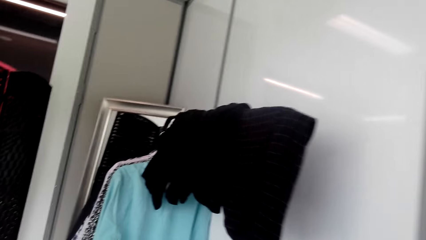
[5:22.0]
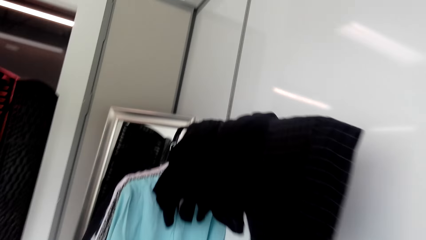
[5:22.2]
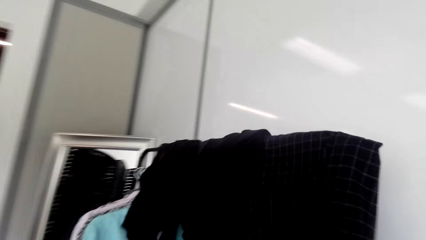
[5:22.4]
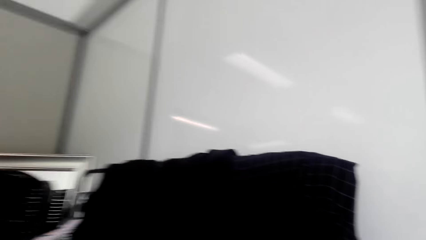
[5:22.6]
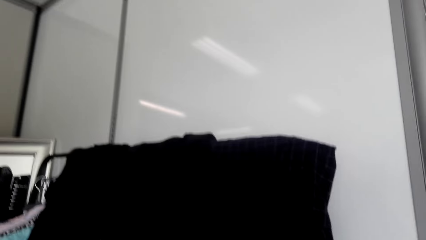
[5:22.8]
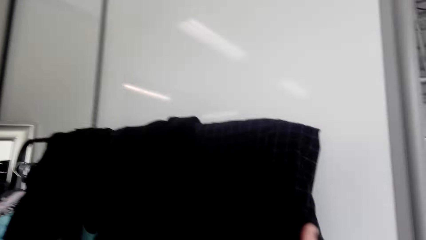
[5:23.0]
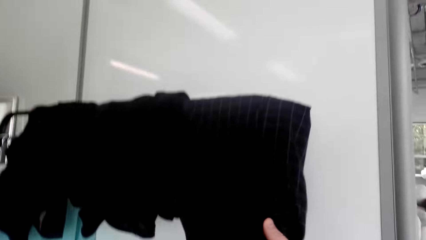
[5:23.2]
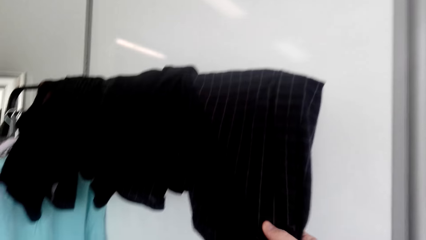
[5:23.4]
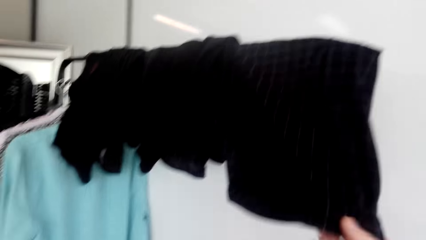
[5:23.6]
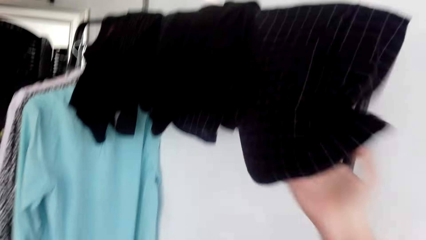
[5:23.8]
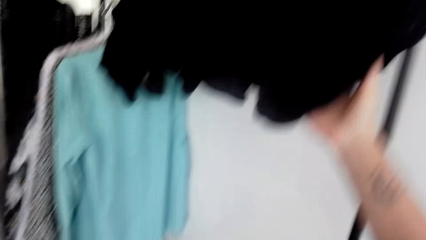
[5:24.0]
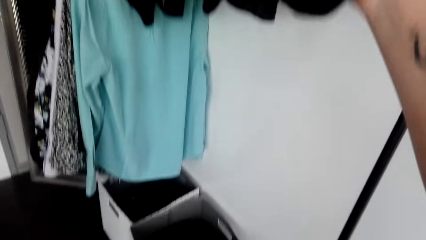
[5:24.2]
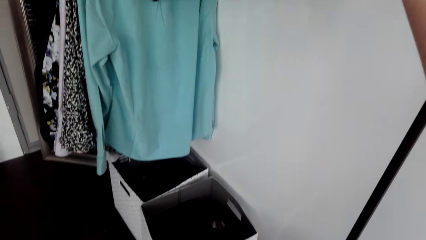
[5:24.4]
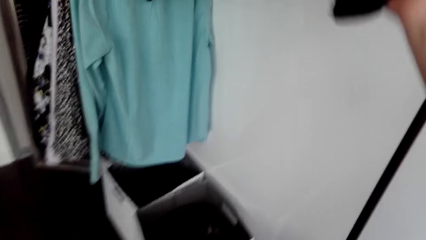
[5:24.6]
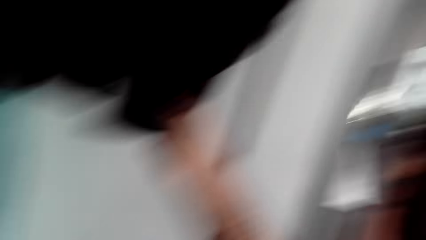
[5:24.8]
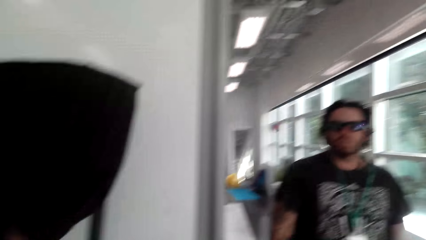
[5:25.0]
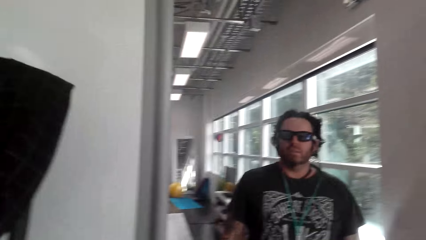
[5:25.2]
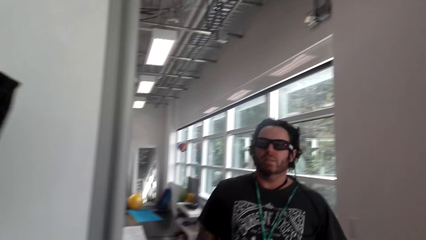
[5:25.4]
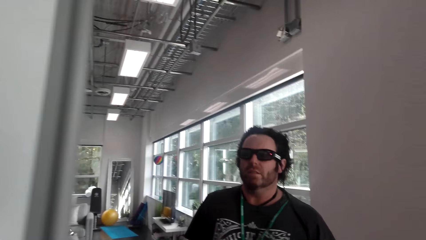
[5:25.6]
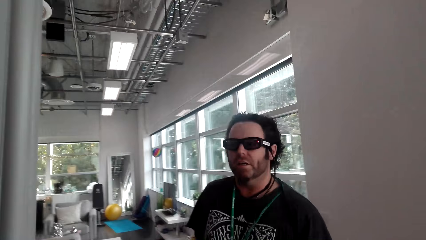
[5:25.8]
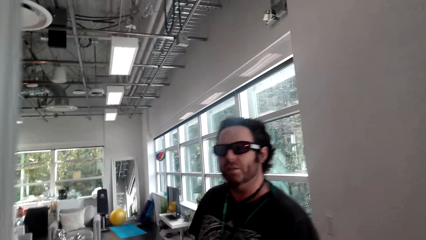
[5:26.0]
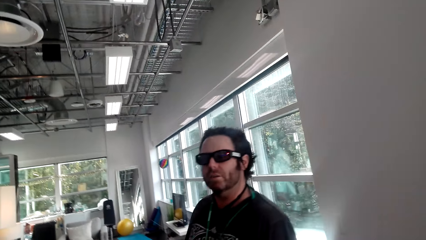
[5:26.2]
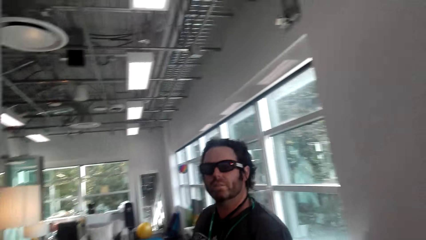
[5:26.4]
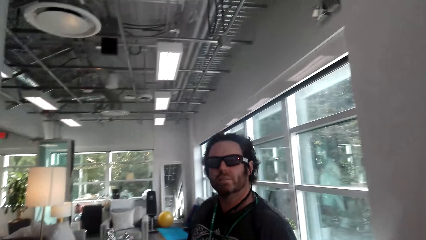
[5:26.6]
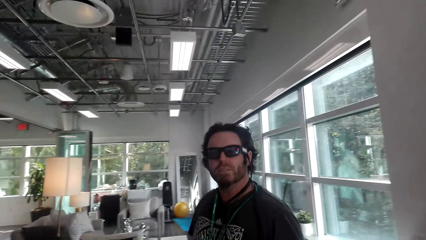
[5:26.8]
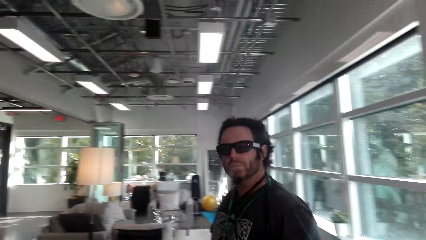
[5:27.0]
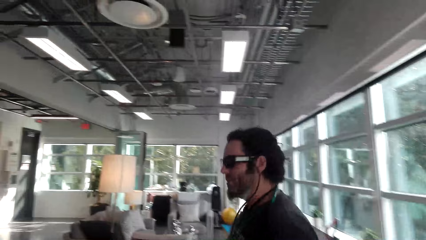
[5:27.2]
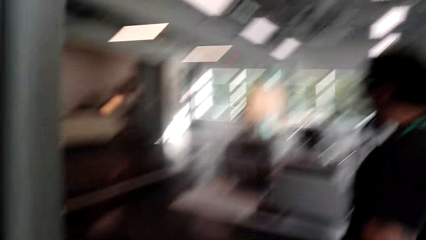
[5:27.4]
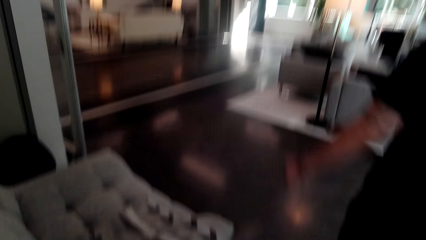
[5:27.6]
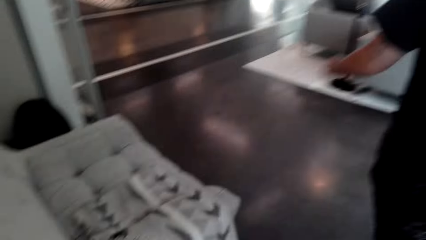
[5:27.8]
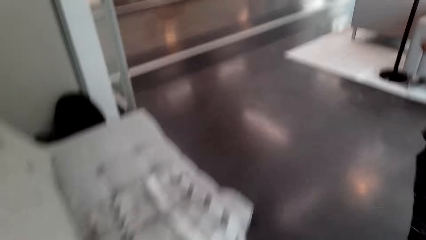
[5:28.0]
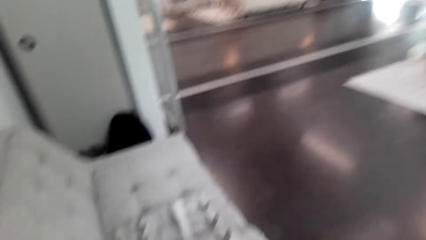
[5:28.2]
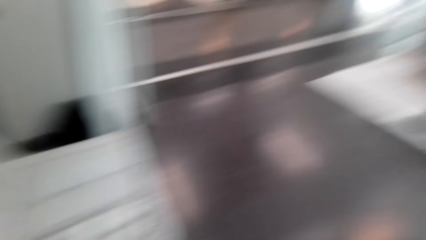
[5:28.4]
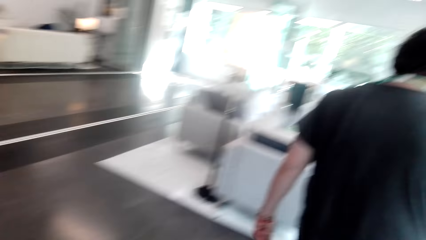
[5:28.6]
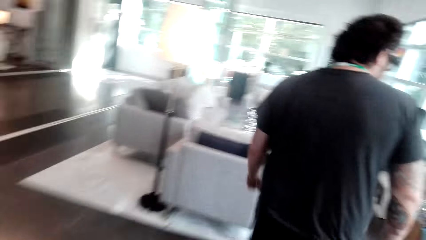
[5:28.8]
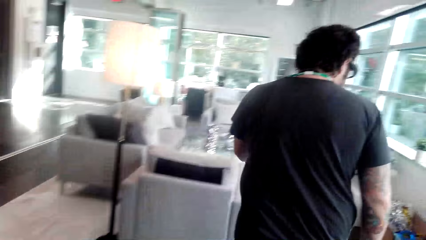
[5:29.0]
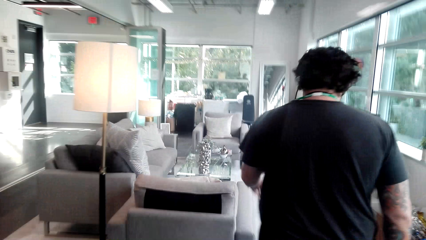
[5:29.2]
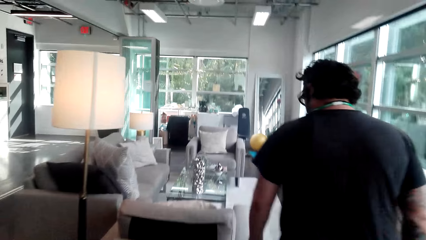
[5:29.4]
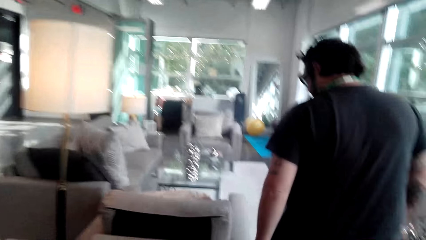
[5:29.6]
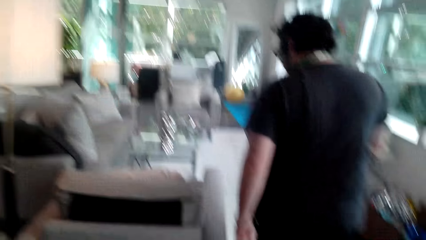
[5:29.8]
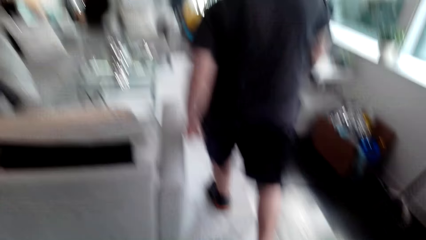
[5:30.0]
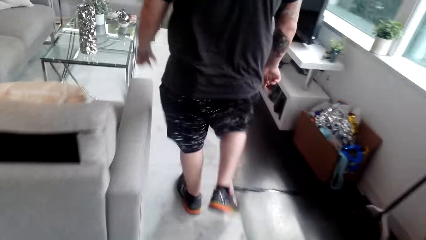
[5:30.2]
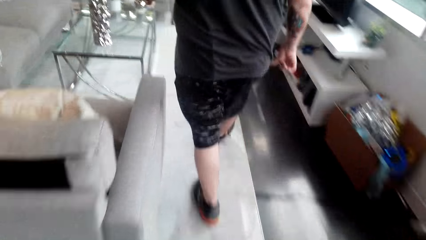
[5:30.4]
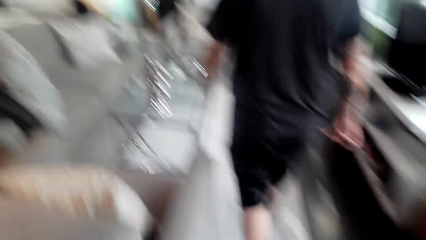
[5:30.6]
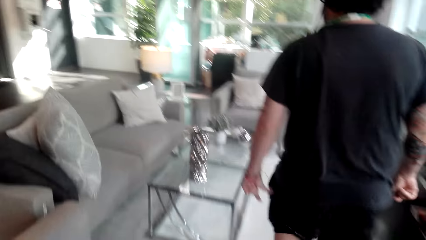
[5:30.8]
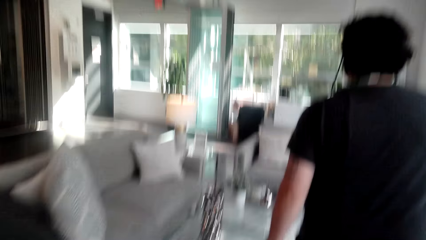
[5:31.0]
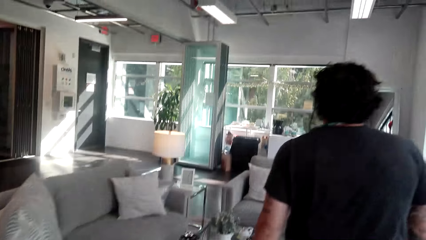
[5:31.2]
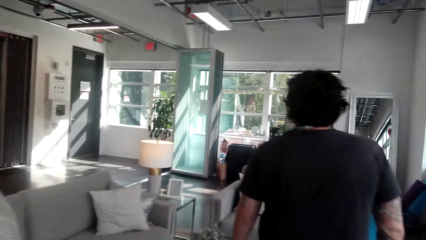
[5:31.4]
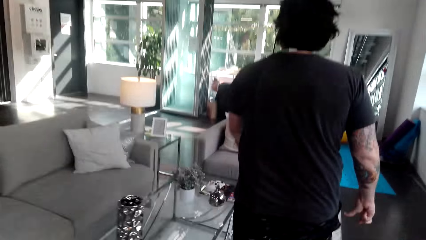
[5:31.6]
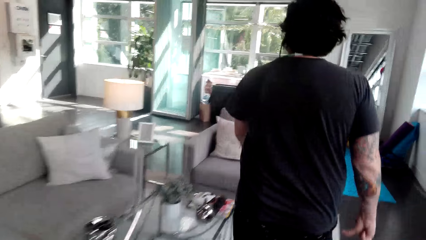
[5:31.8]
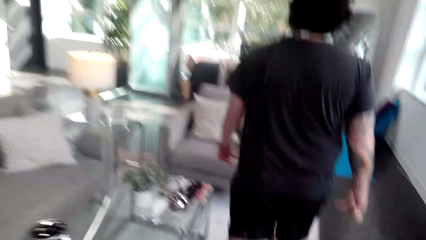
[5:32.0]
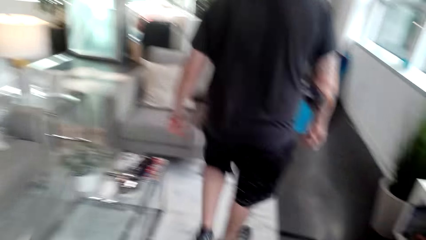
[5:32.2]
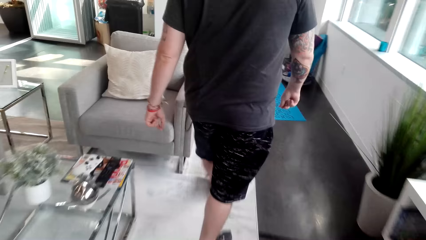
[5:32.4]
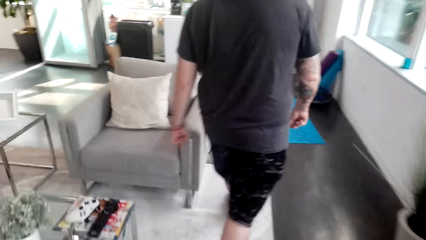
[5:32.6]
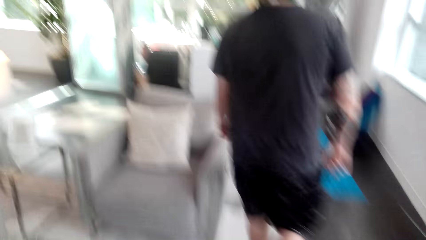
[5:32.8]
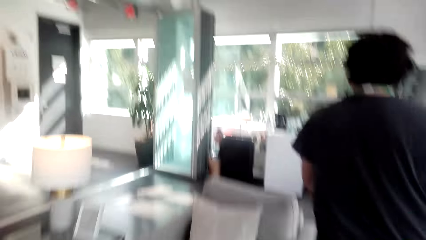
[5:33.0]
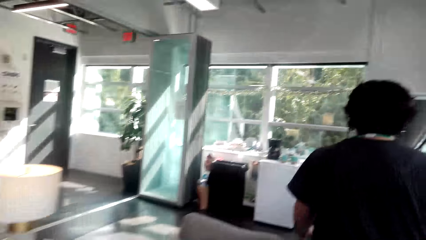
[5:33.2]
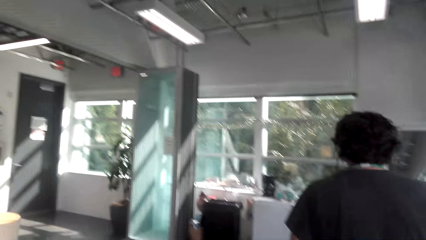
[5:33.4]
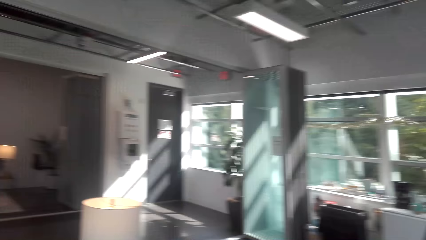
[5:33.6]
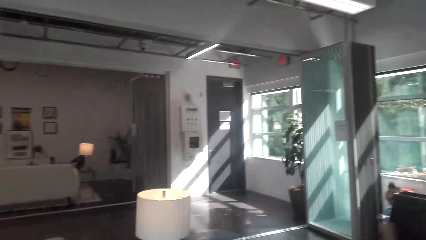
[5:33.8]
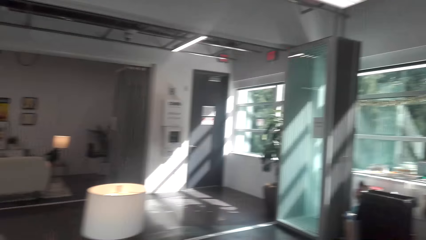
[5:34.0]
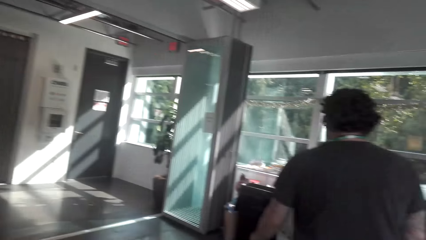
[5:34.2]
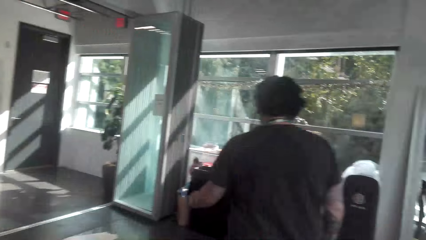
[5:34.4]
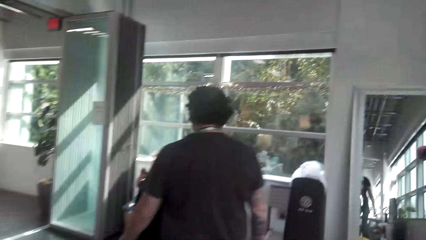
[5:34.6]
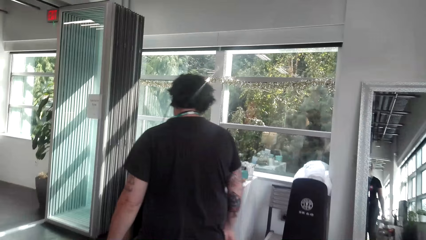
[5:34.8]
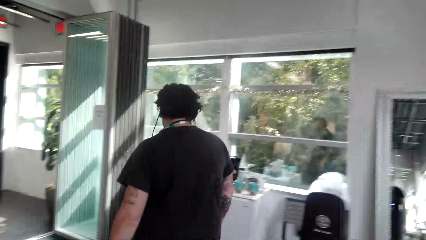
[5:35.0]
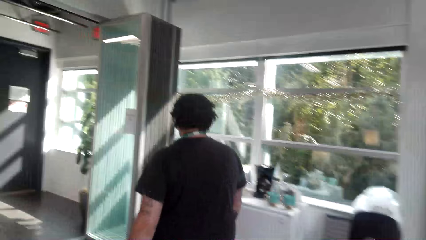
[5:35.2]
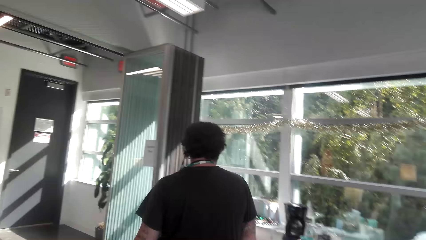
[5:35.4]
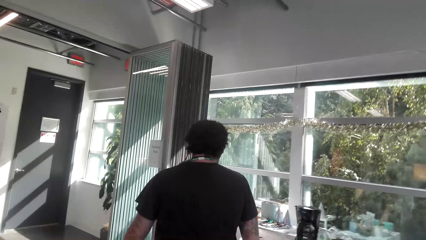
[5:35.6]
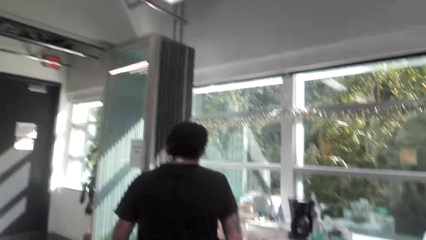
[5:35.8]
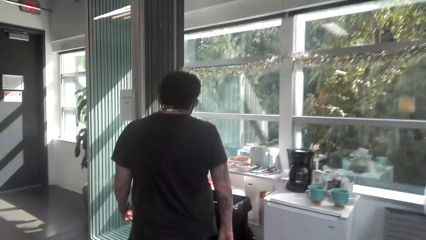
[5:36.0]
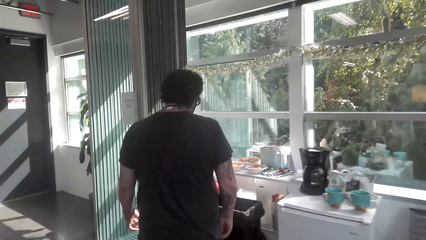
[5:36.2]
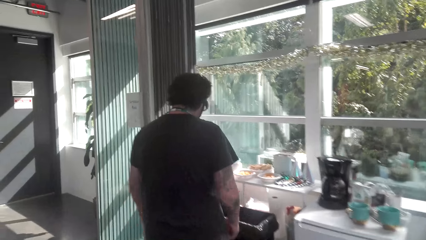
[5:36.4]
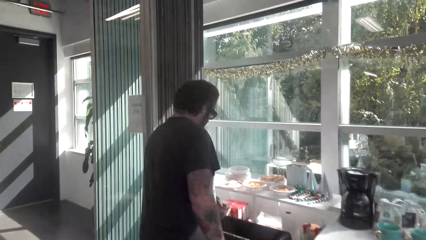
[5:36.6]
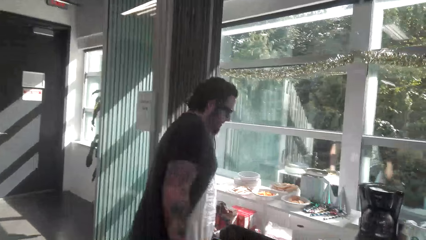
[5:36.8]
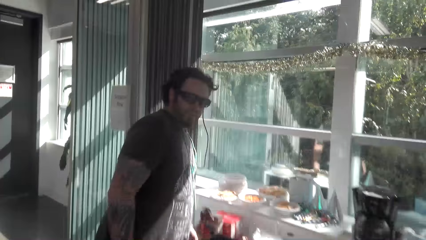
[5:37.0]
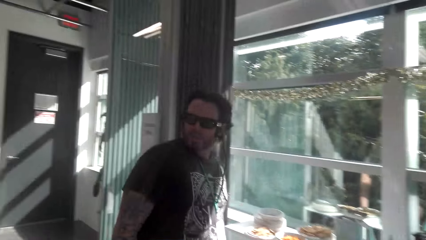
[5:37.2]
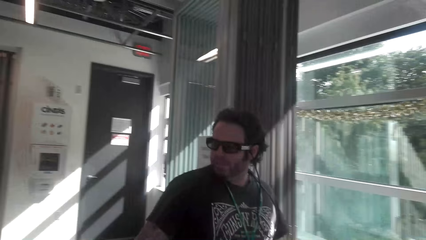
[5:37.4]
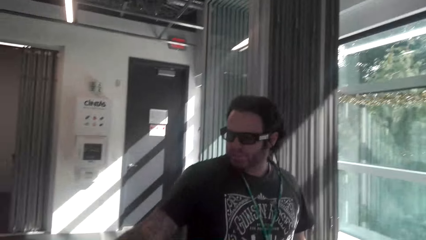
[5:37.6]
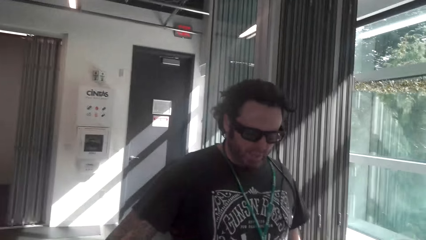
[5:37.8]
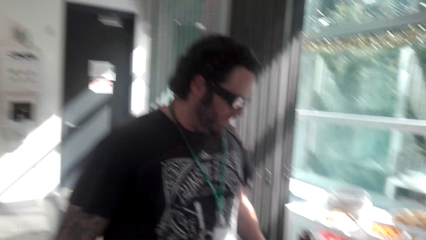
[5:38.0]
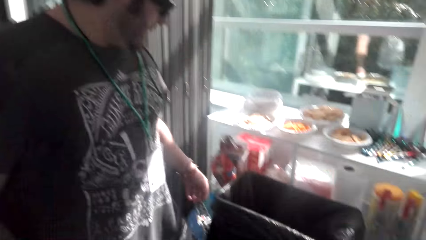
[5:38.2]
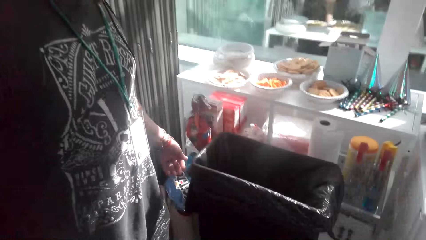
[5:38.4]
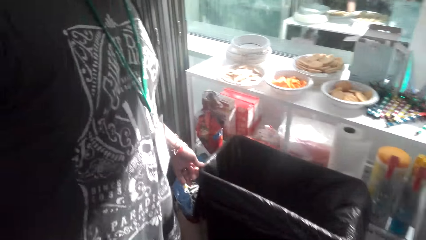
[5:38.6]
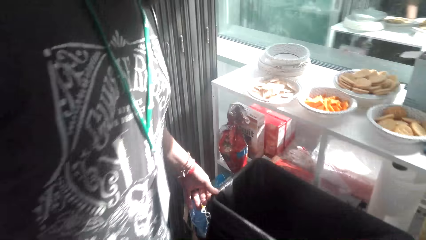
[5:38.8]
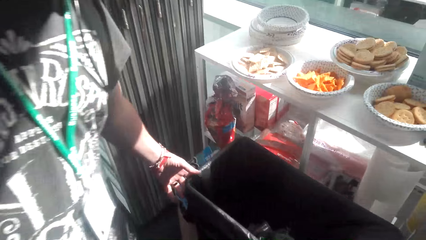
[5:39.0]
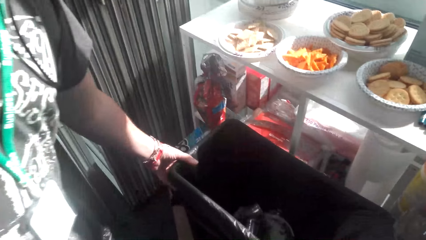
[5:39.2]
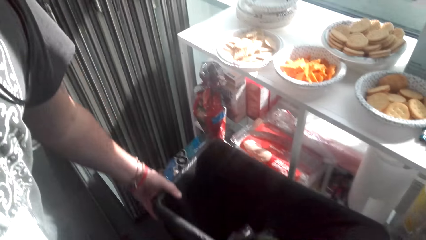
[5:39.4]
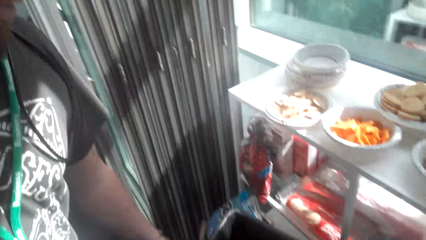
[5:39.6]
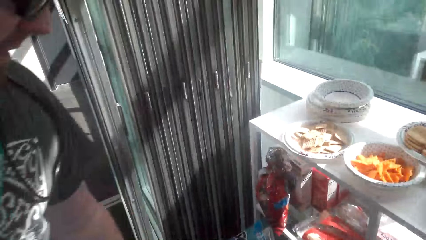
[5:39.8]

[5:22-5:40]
The camera wearer touches clothes. They hold the clothes. They look at the man. The man moves around. The camera wearer moves around. They look around. They look at the man.
